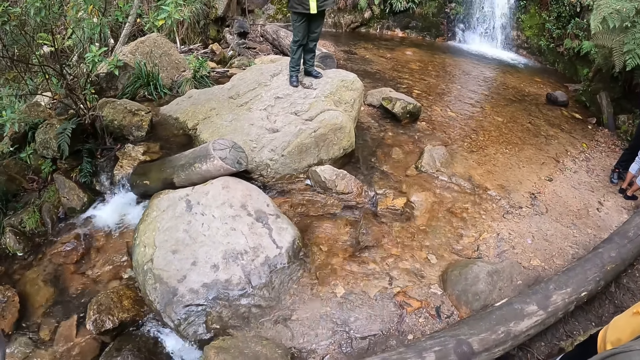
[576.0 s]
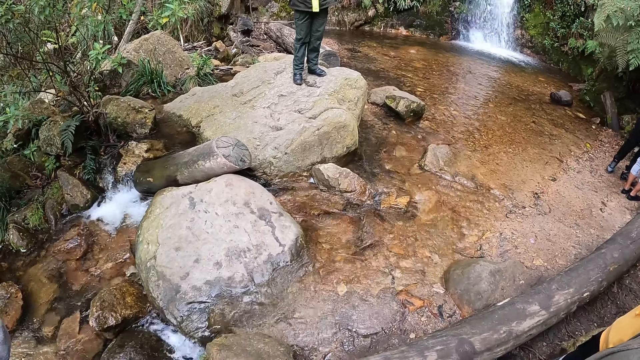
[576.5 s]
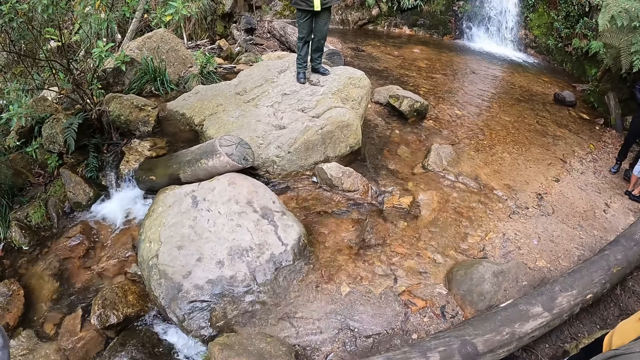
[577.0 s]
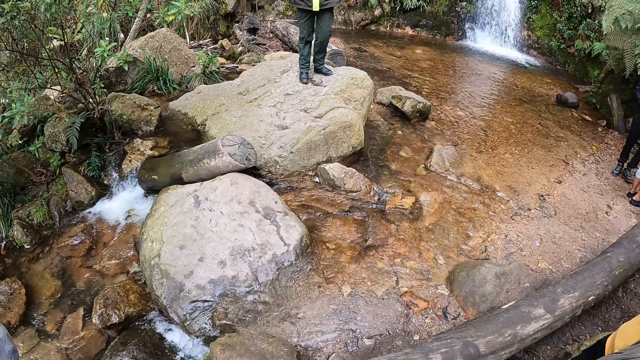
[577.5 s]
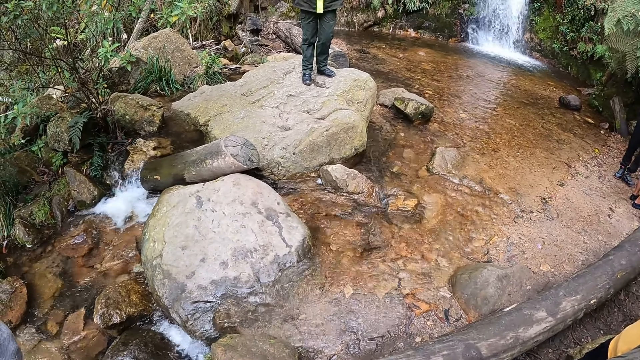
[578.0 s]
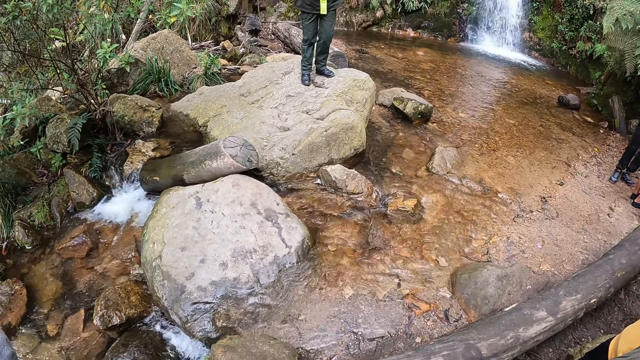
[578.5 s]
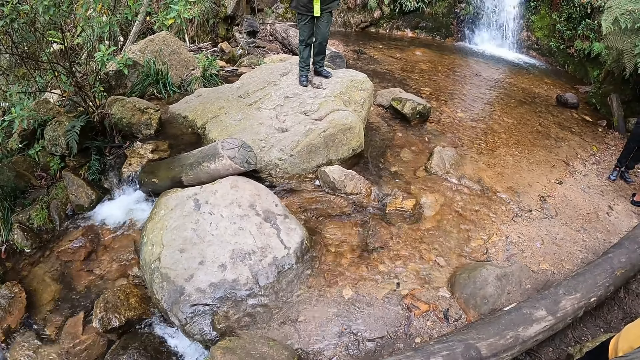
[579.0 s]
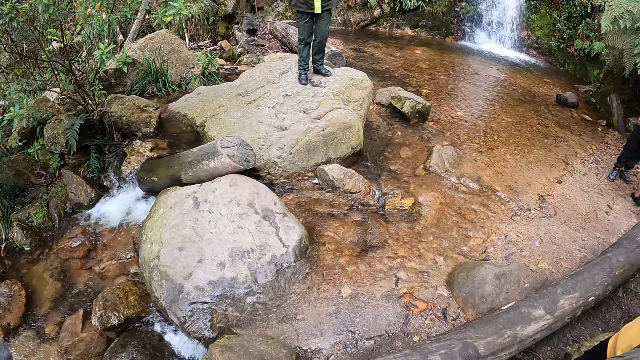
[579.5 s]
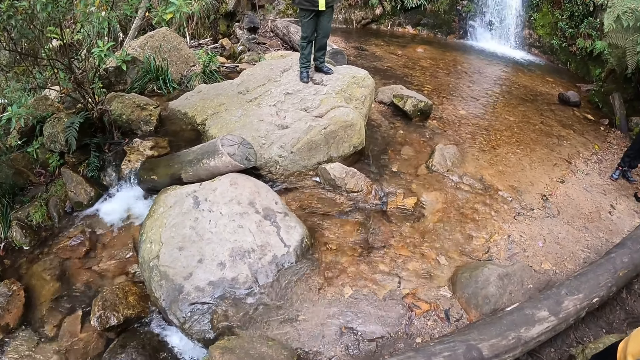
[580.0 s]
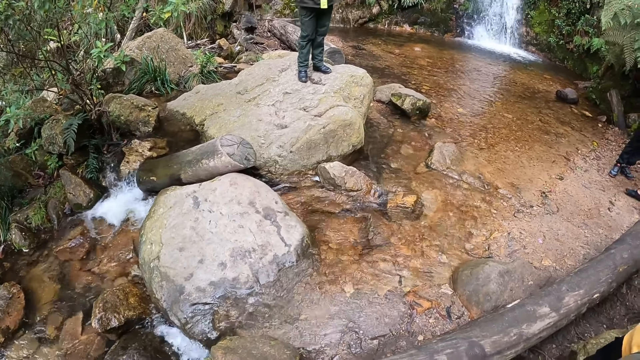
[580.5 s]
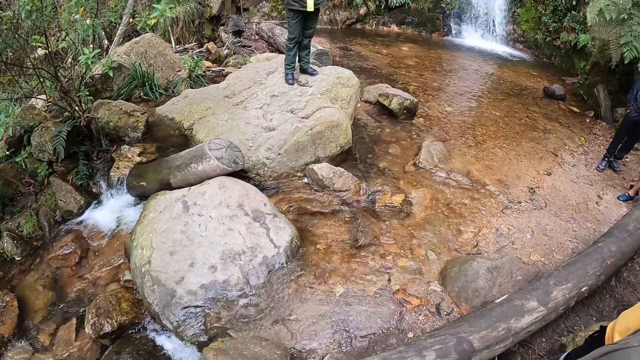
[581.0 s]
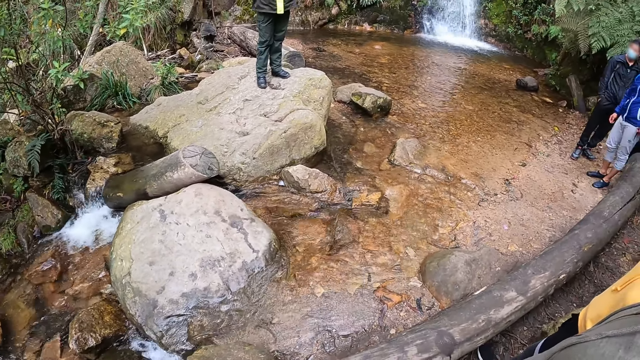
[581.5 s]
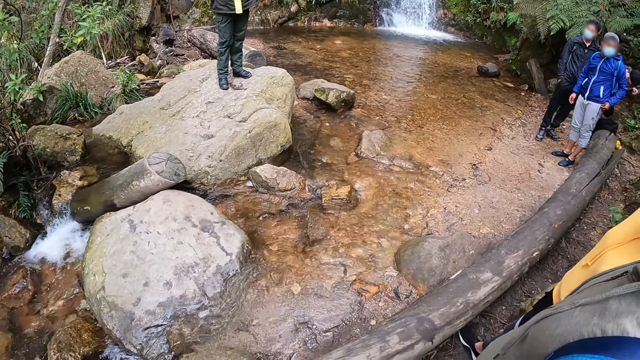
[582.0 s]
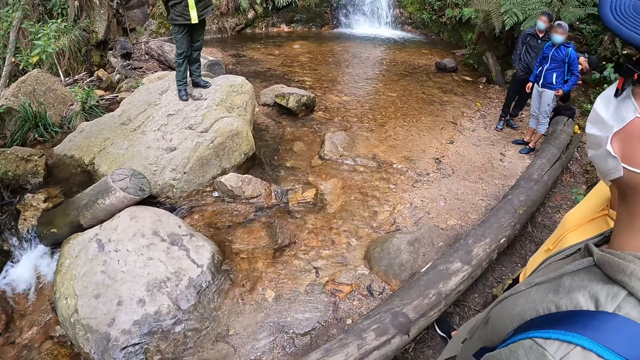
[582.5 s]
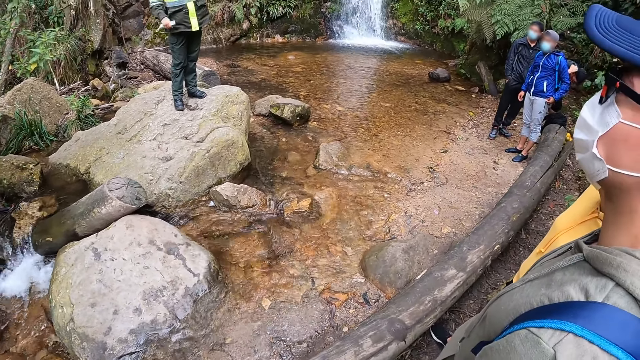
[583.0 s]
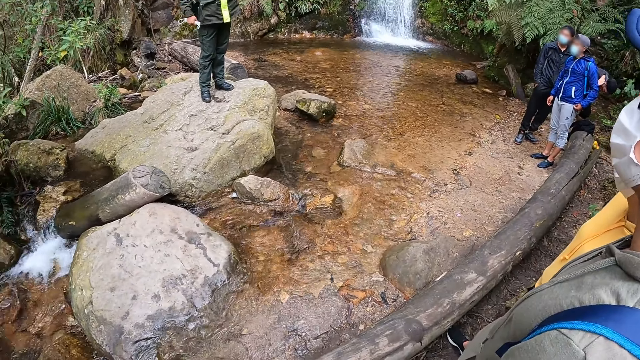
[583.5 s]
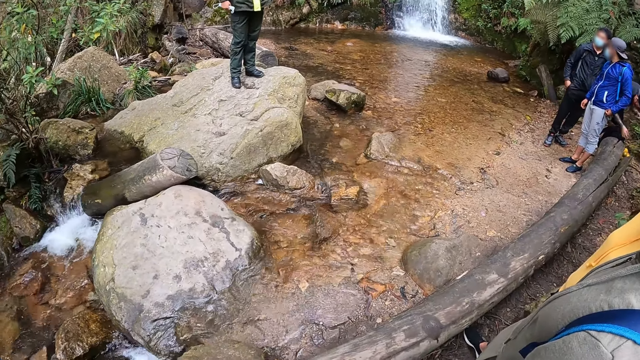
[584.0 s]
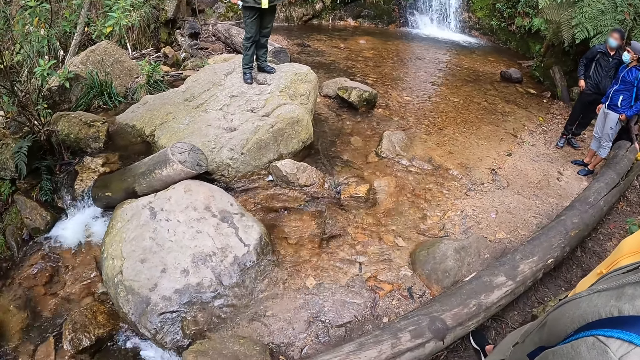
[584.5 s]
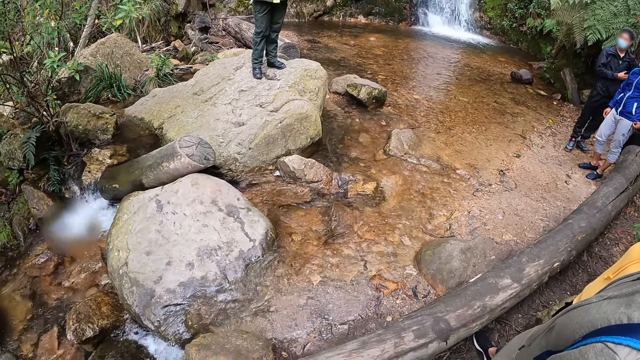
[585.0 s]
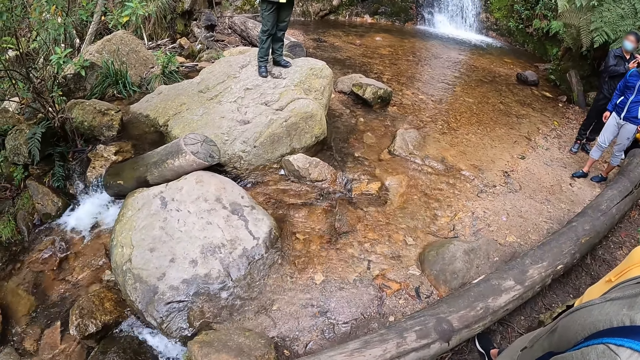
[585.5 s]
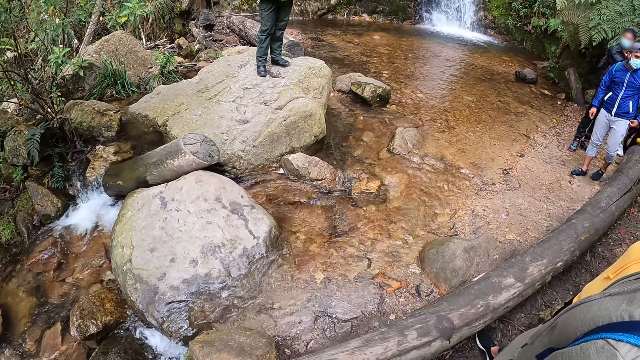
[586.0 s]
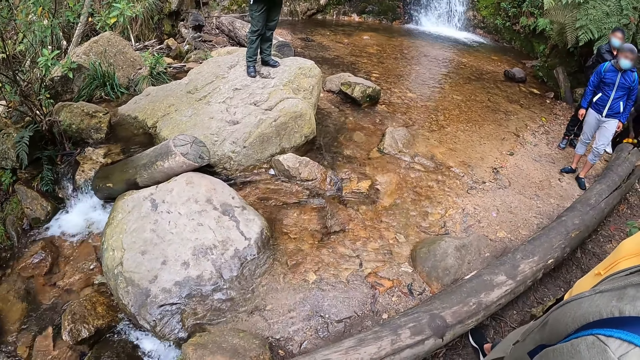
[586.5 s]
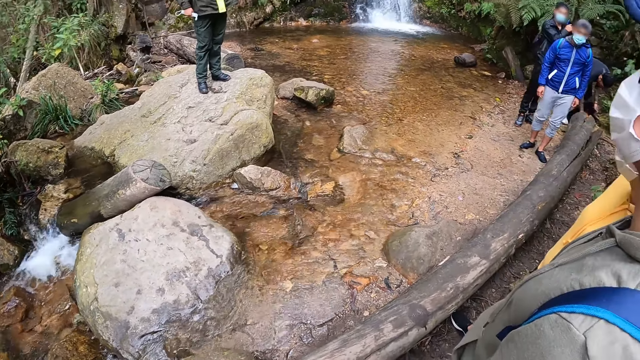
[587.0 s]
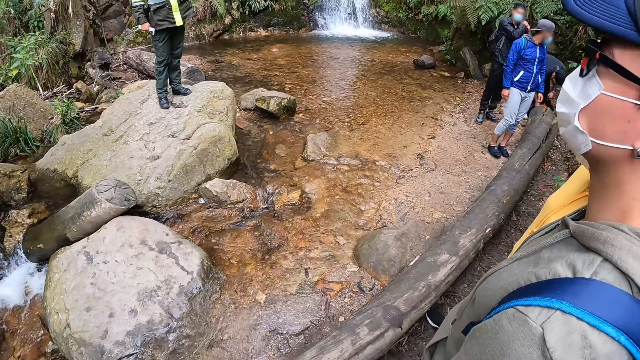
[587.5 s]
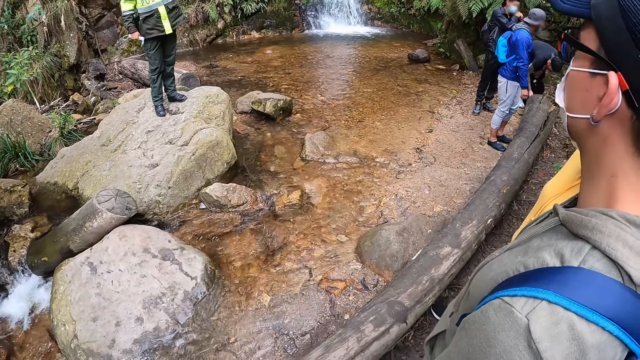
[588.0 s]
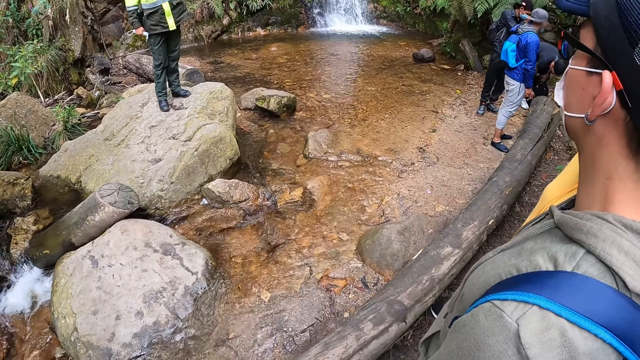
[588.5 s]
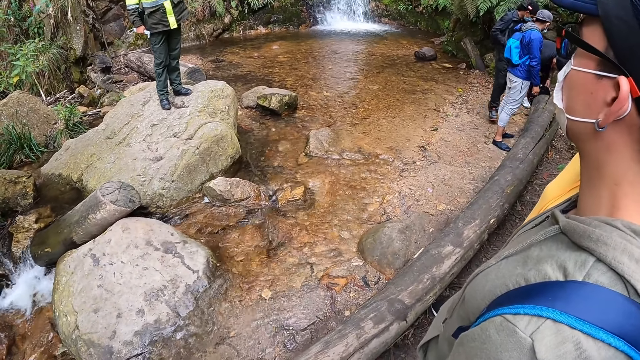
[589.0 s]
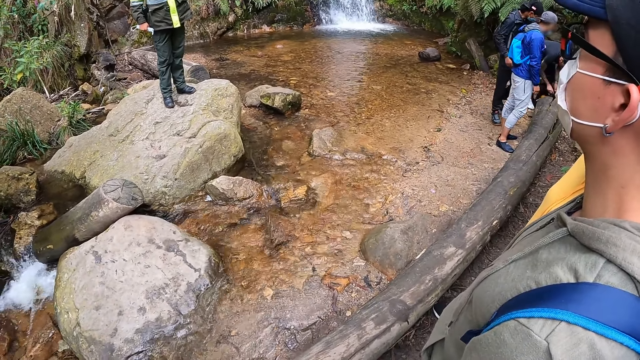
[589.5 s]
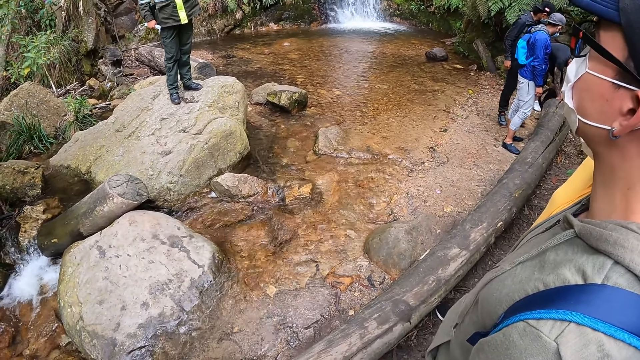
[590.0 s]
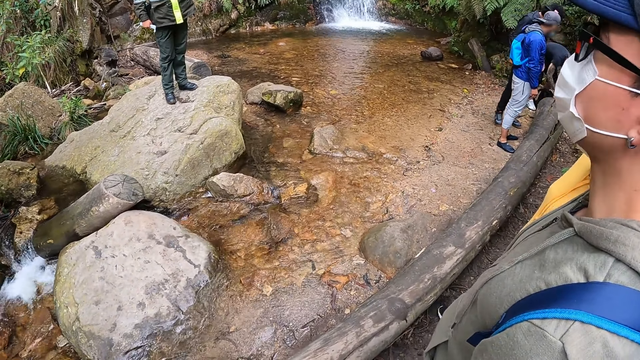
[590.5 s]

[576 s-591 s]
The camera wearer looks around. A person stands near another person along the river. A third person turns. A fourth person looks around. A fifth person closes a bag. The third person walks around with the fourth person.

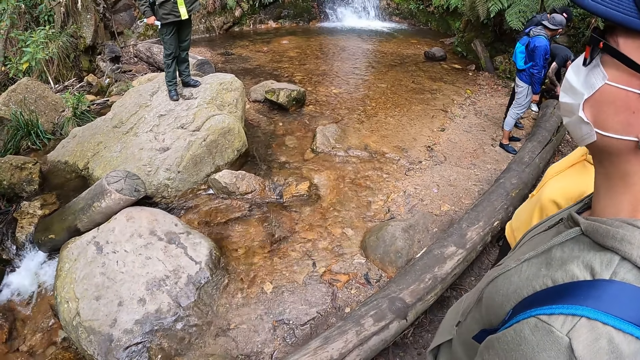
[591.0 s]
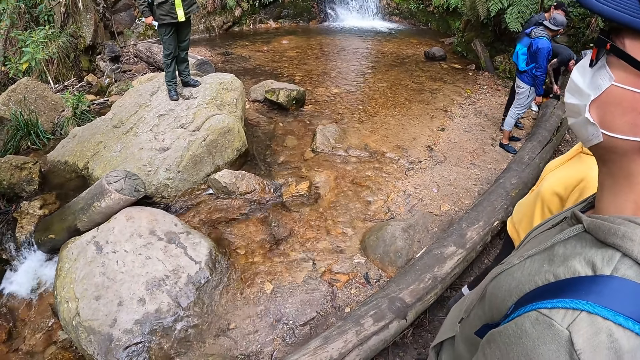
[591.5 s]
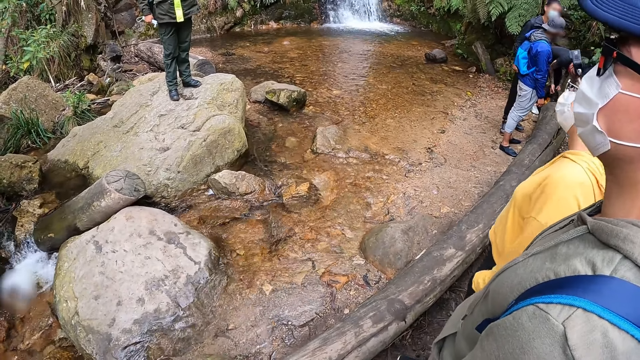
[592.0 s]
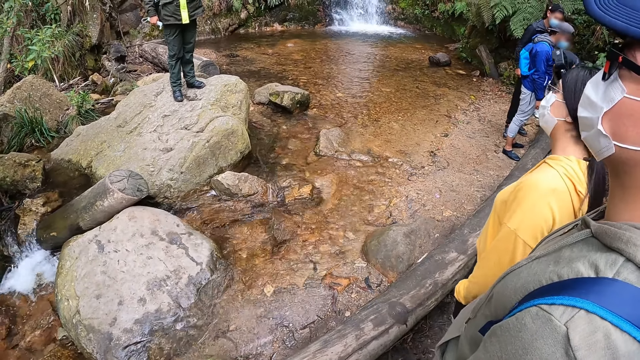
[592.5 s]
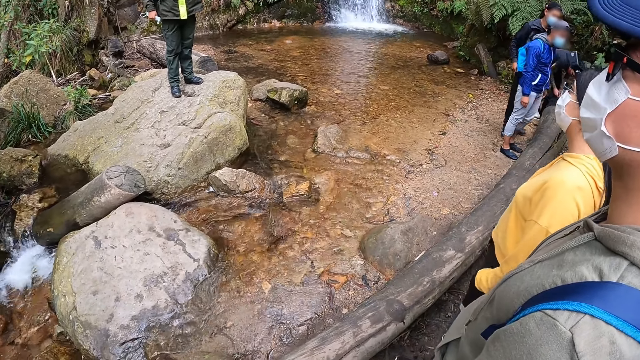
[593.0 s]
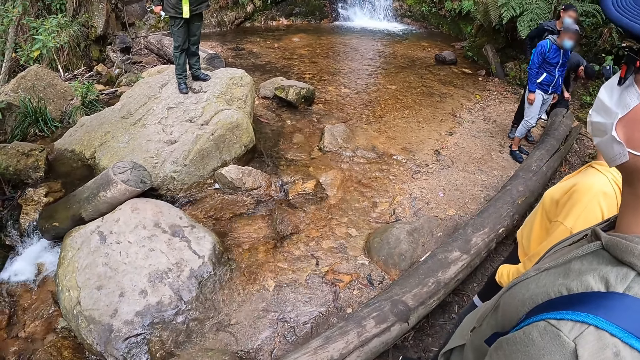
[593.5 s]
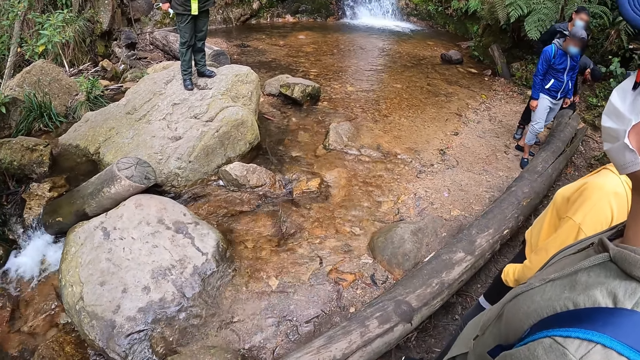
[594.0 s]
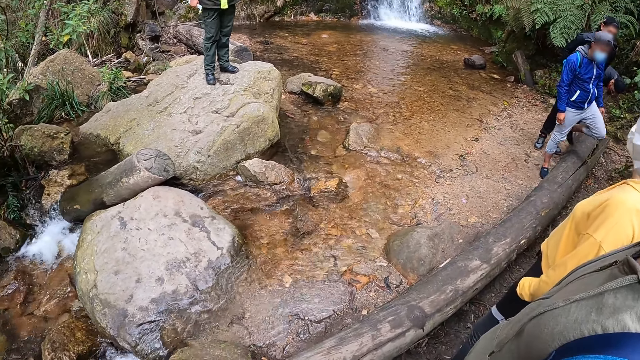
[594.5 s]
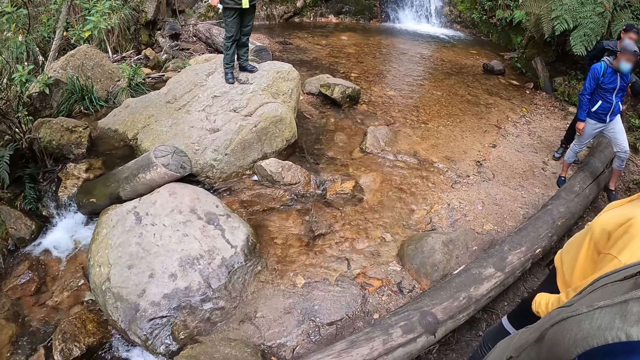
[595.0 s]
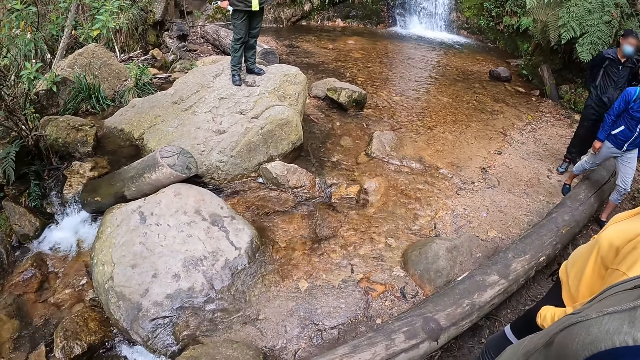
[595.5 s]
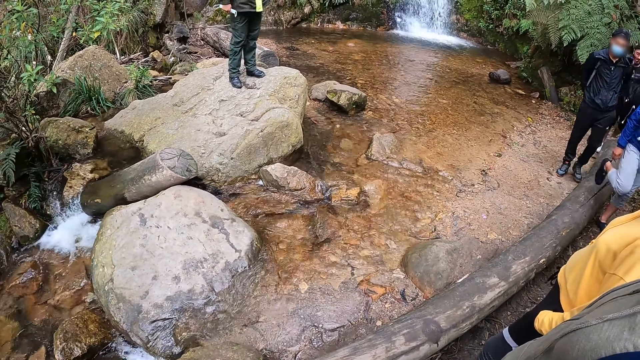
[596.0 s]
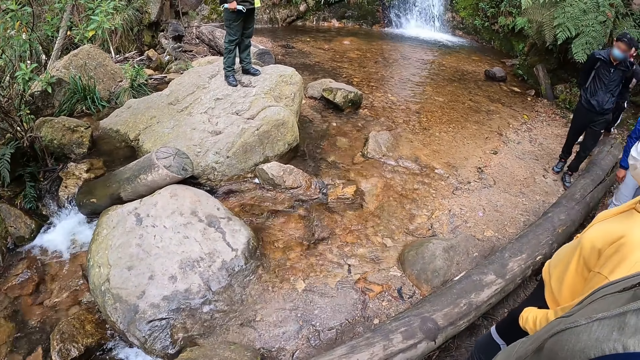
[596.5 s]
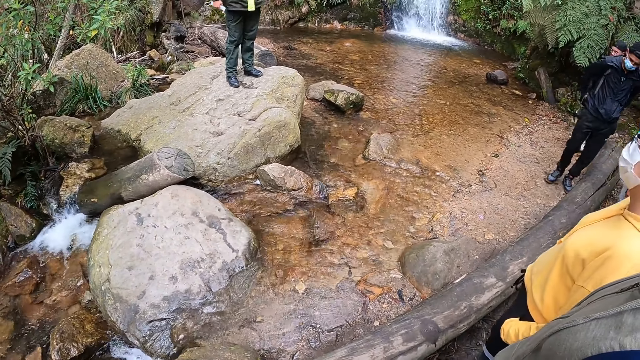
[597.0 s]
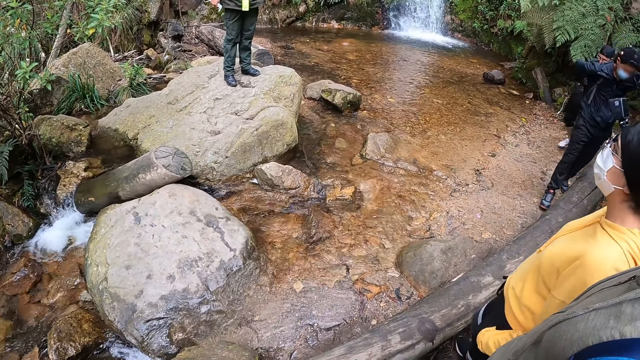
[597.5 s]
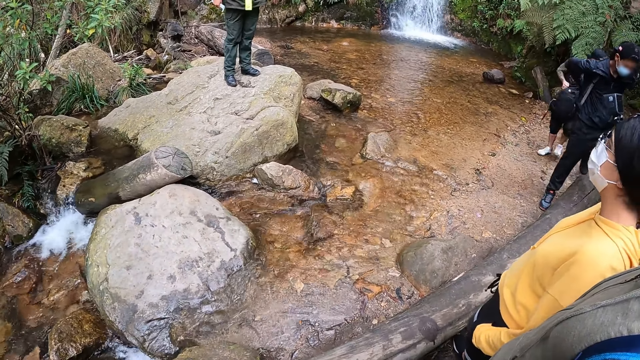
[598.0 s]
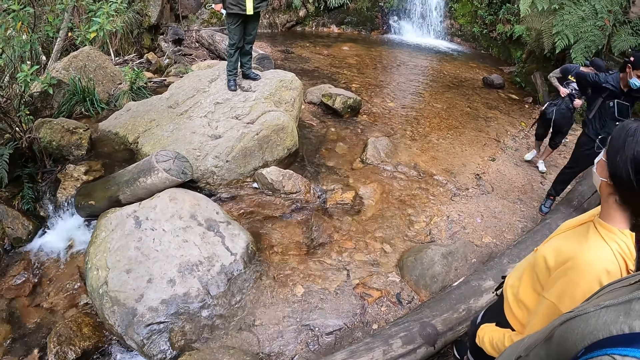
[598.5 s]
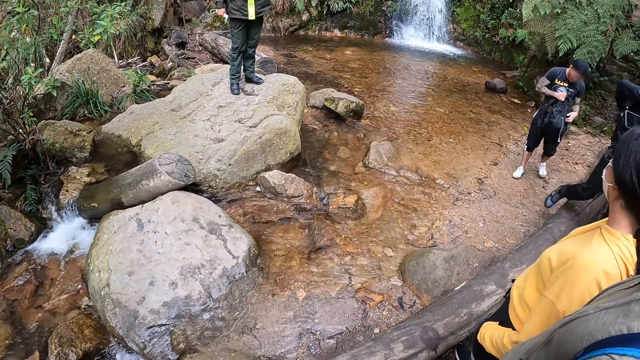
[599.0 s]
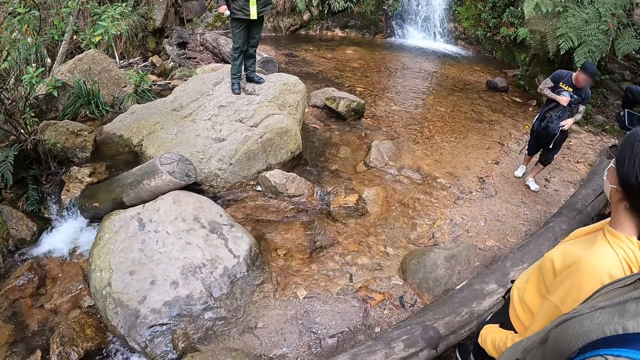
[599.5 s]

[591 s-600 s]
A person carries a bag and walks around the river.
